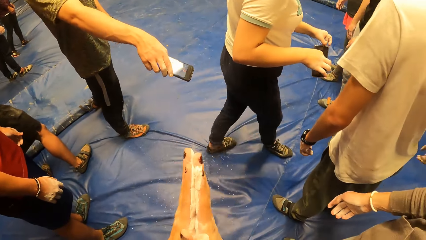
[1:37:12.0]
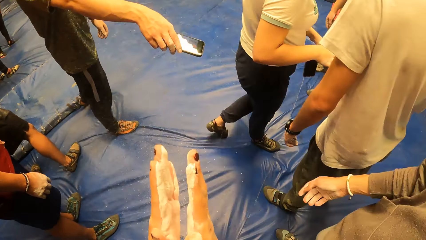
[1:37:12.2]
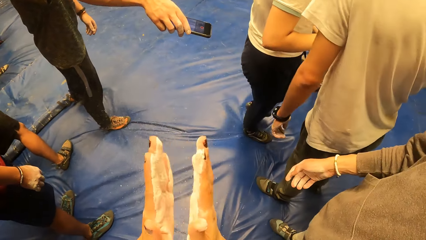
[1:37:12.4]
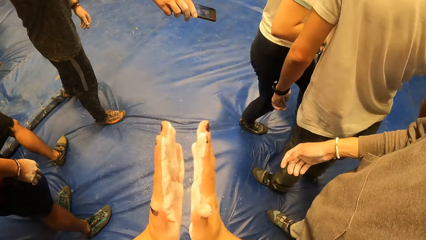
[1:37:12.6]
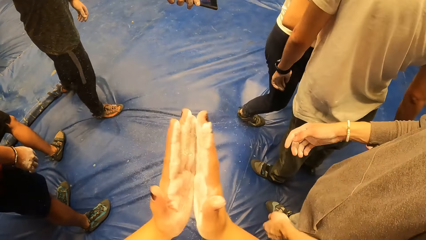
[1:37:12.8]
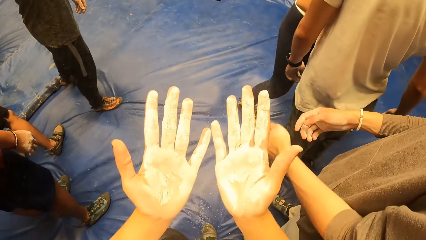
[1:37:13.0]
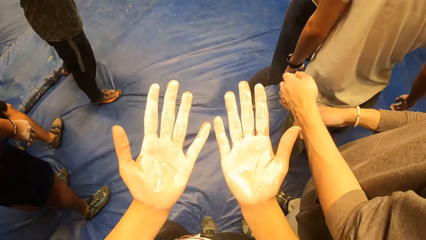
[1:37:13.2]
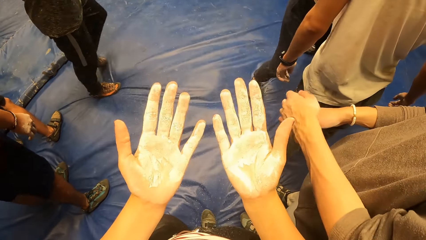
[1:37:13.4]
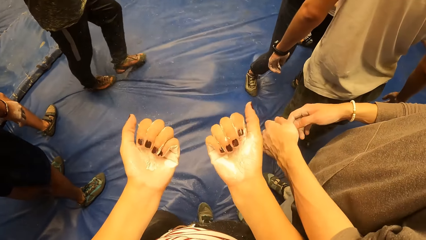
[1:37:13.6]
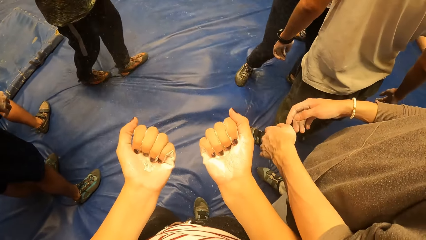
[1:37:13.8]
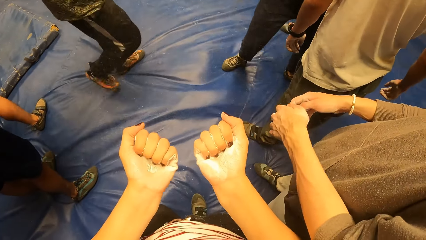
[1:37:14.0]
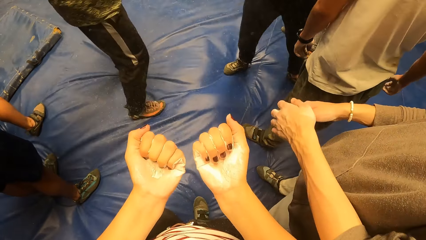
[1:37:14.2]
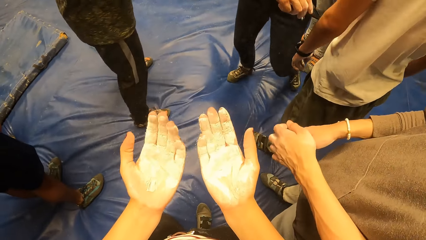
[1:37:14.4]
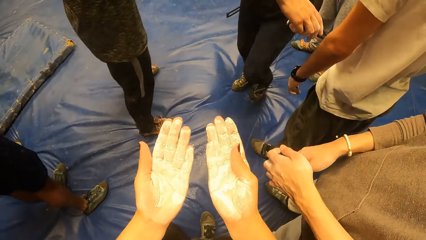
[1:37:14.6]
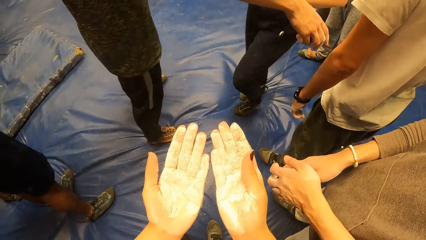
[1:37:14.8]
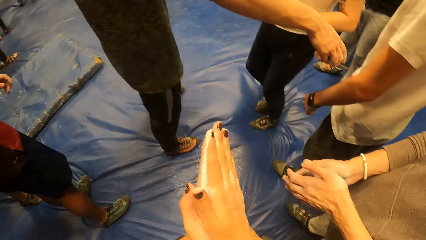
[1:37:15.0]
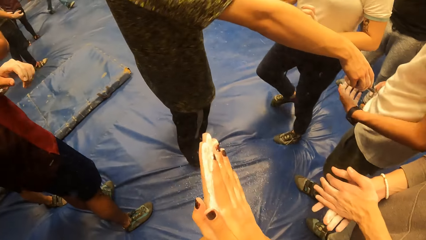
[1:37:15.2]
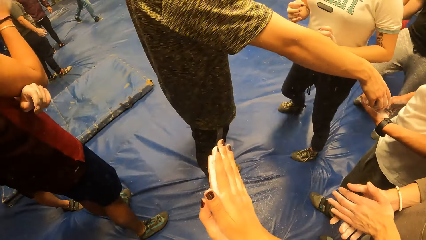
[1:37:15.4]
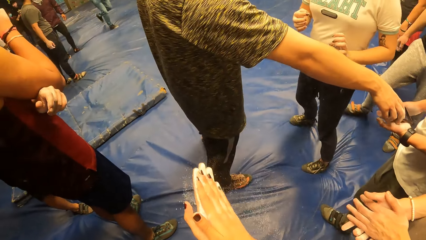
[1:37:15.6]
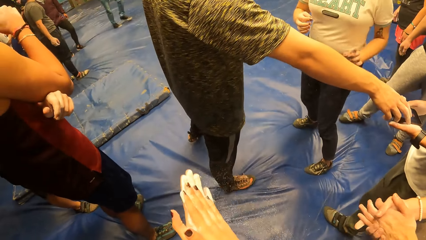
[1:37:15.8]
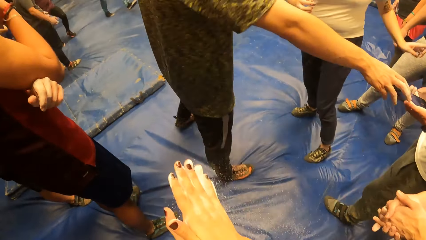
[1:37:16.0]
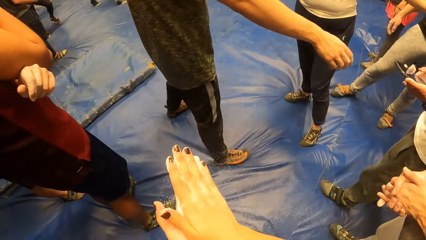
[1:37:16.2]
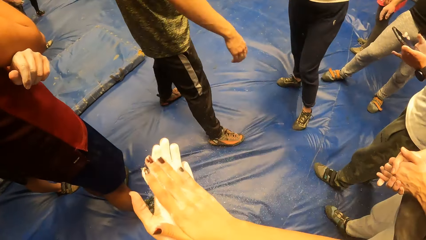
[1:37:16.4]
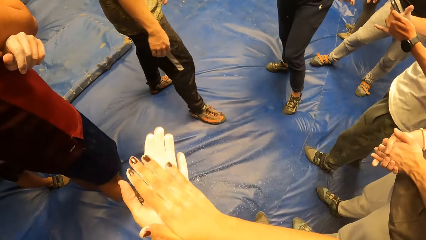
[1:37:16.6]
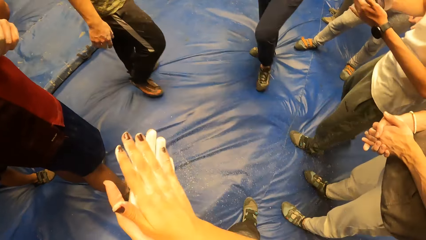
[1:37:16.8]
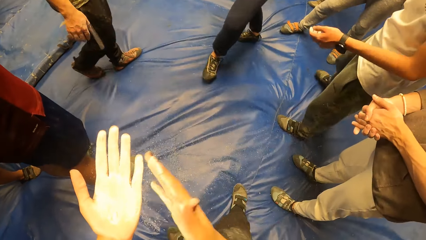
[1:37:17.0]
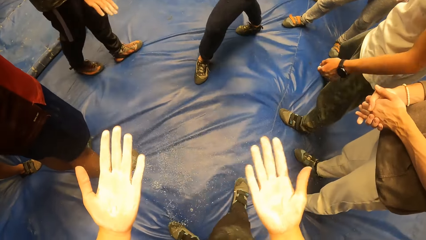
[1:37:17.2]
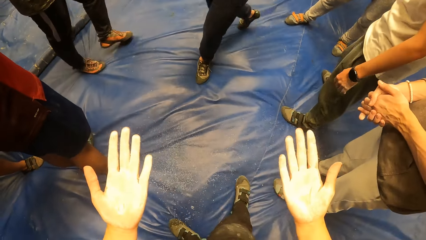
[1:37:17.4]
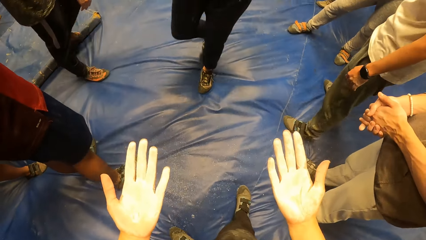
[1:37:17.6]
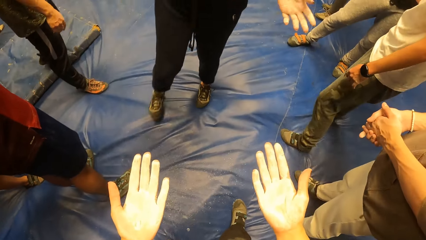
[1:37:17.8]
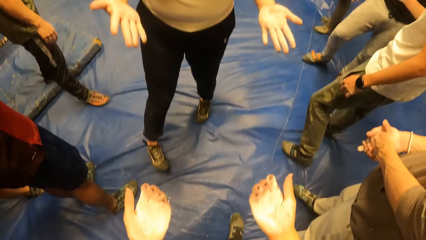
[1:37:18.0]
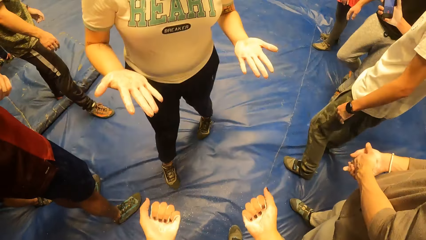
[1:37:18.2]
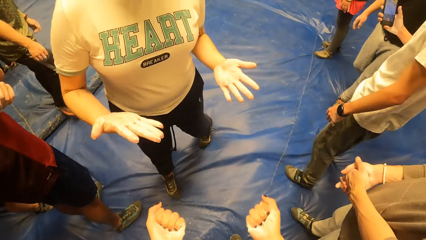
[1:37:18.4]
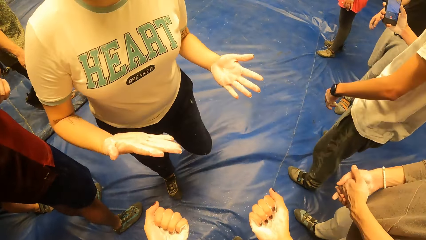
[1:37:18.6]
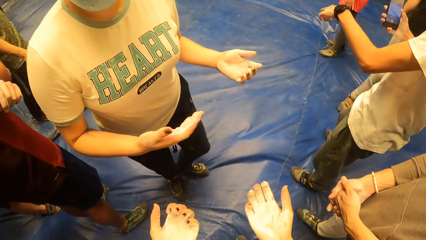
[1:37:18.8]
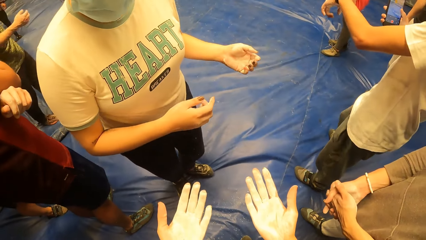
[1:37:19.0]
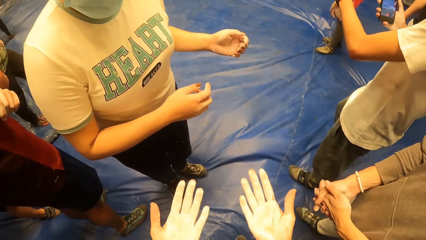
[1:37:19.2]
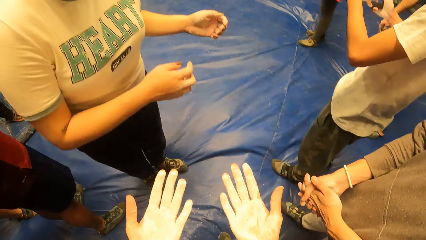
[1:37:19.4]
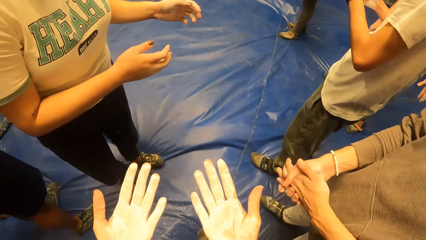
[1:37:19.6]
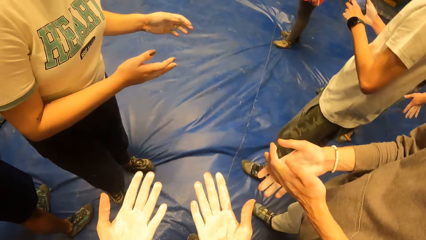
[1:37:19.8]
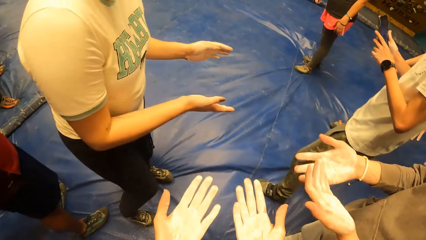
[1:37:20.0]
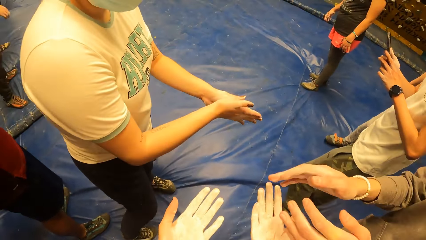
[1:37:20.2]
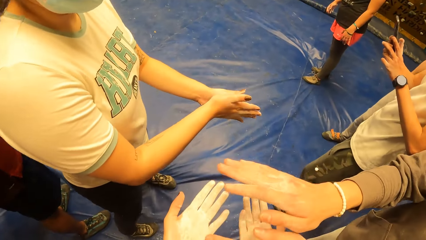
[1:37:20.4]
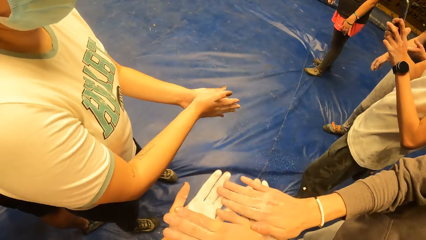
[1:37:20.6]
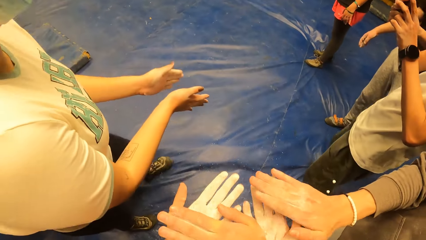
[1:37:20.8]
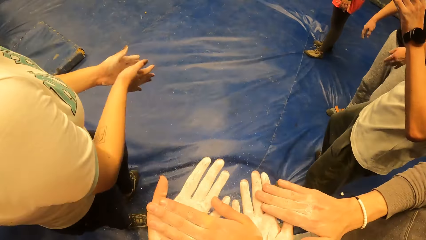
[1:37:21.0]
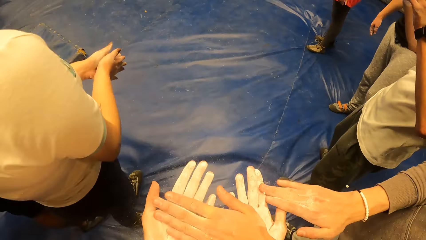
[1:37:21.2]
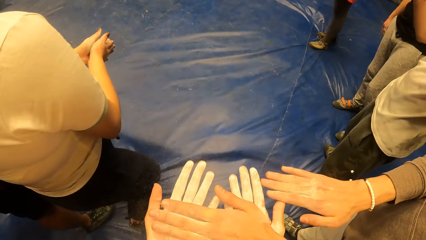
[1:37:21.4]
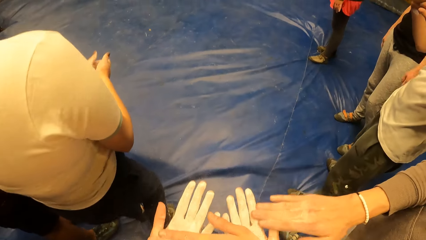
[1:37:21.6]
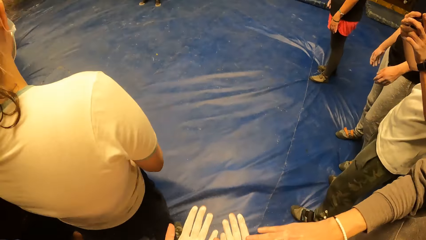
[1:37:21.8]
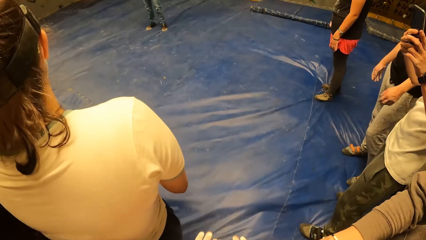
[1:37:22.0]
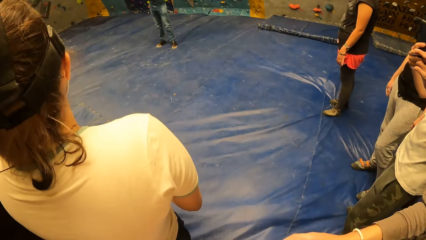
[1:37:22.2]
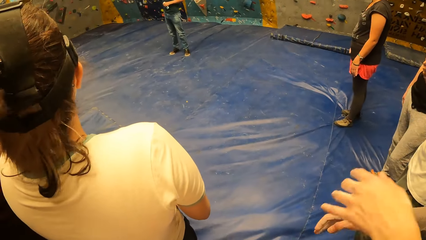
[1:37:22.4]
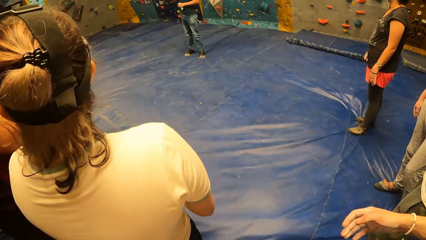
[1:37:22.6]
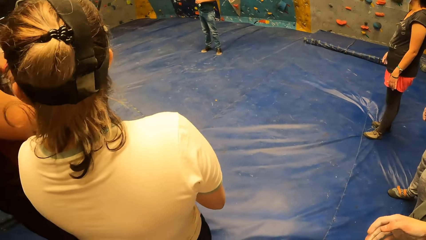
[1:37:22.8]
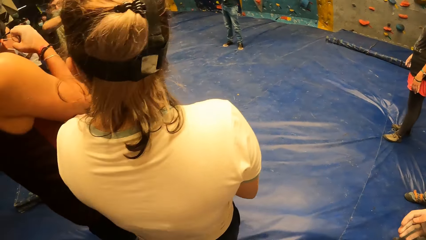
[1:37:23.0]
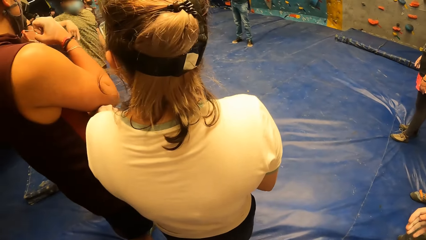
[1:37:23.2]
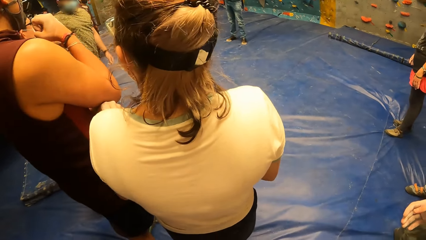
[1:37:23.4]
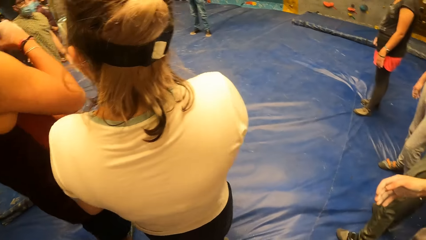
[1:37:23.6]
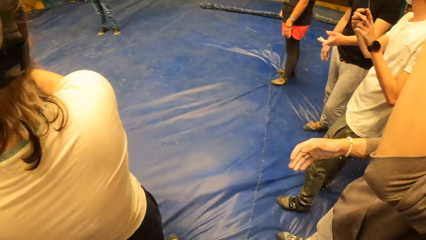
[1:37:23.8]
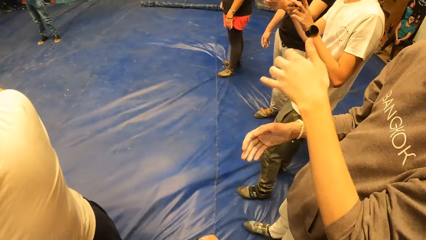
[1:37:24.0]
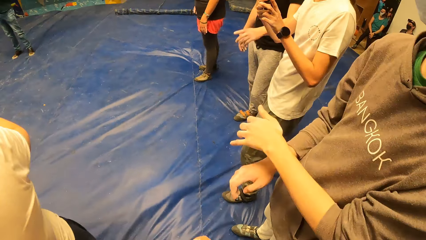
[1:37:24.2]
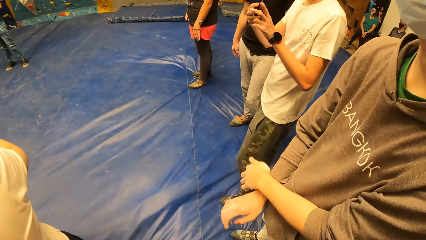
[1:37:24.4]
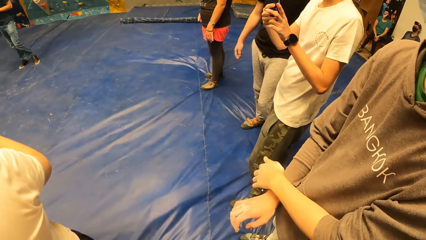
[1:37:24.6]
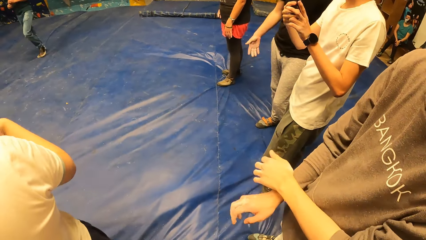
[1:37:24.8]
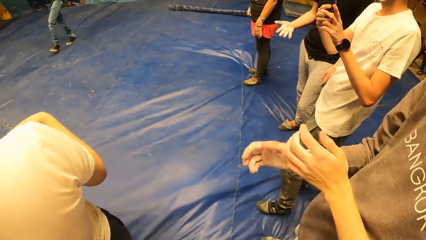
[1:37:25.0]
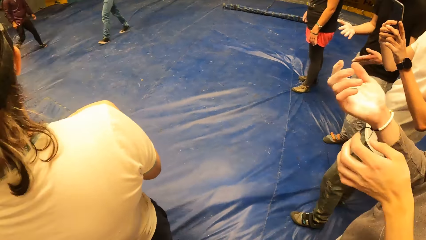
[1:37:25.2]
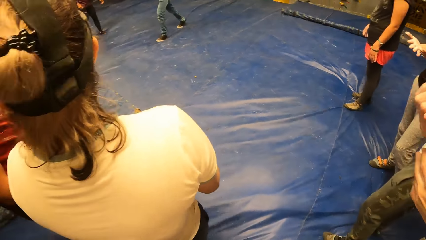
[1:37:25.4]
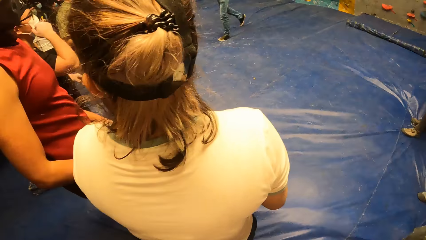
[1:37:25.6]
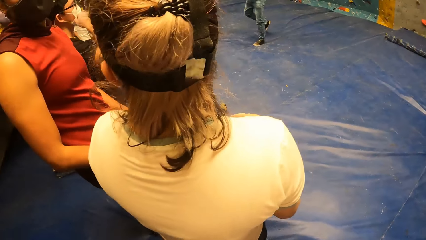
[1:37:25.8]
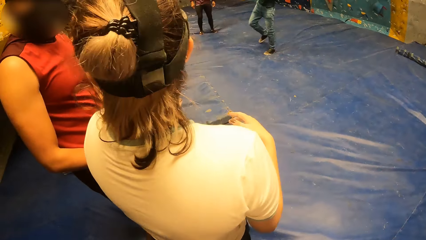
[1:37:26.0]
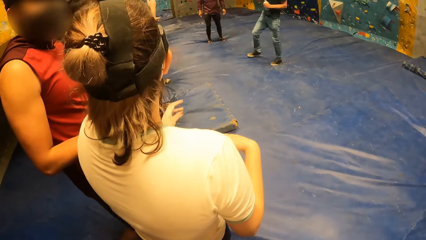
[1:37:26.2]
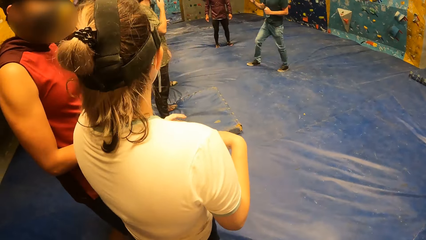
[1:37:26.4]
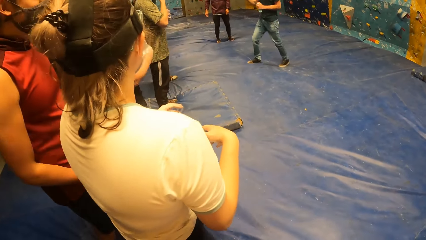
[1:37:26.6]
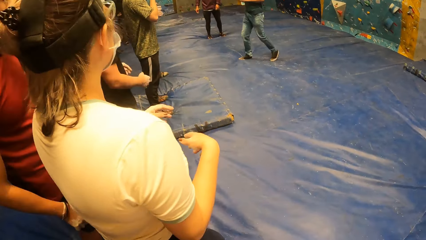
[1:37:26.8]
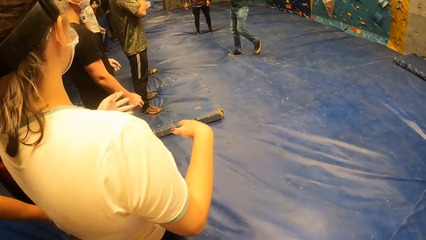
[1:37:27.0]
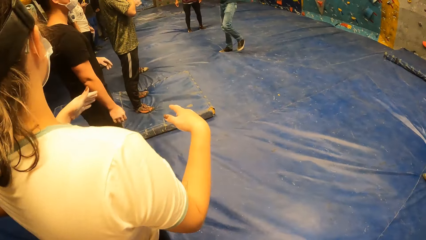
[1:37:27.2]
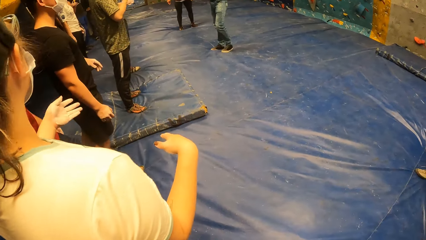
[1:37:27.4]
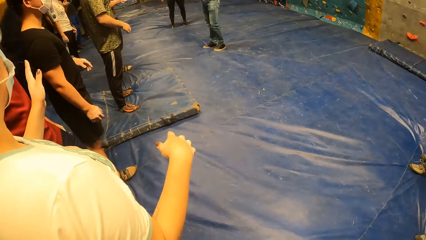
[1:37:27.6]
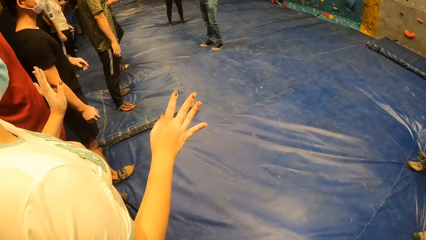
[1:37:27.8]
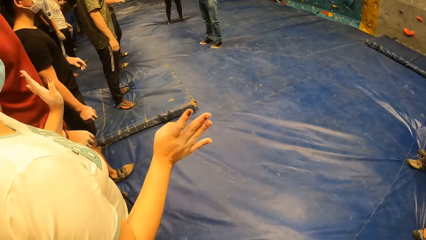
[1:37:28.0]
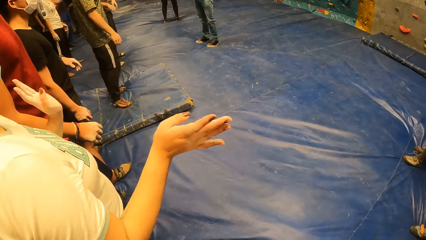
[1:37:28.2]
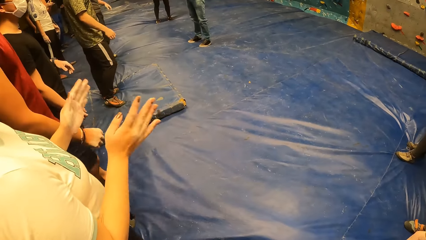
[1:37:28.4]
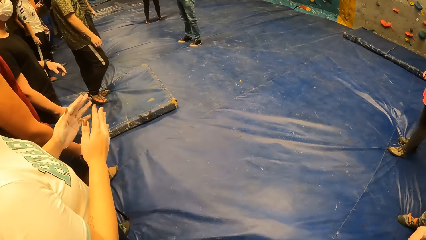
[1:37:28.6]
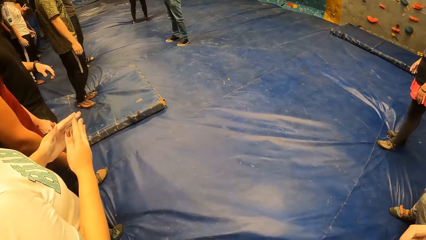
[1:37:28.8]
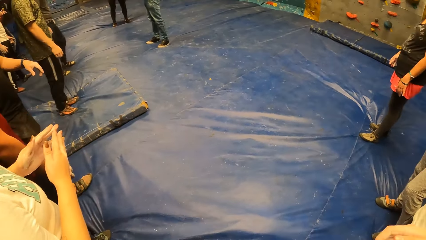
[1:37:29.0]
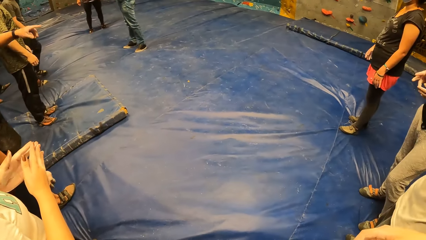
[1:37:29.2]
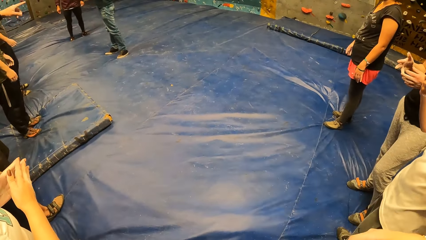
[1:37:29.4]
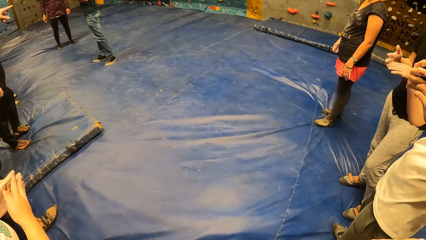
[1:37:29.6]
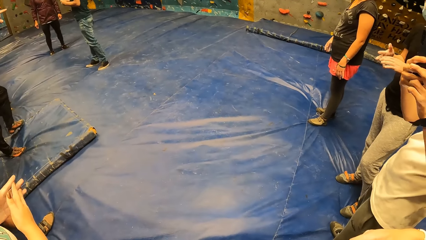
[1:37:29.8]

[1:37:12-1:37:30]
A woman walks around the indoor playground. The camera wearer taps her hands. She looks at her hands. She presses her fingers. She looks at her hands. She rubs cream on her hands. She converses with the woman. She looks at her hands. She converses with a man and the woman. She looks around the indoor playground. She converses with the man. The woman converses with another man. The camera wearer looks around the indoor playground.
